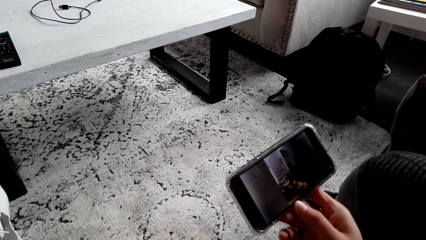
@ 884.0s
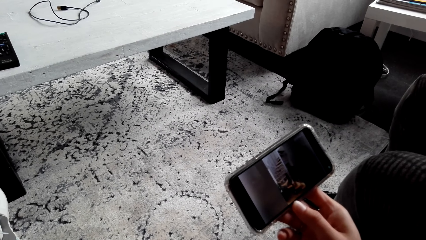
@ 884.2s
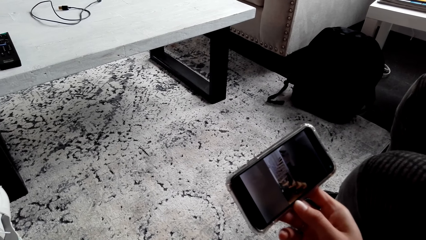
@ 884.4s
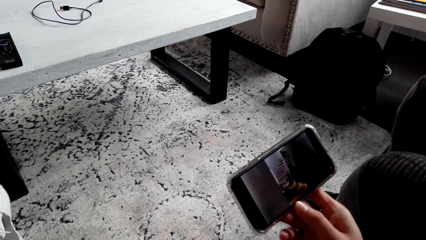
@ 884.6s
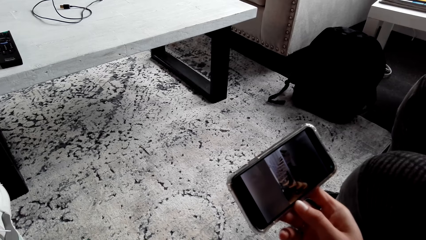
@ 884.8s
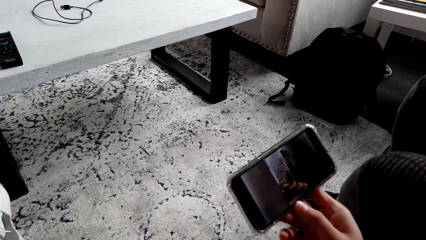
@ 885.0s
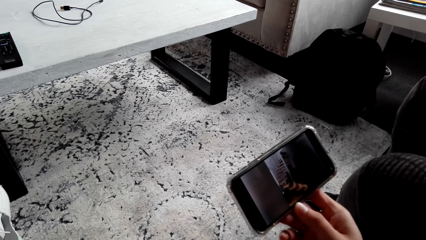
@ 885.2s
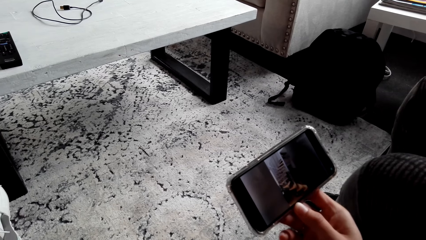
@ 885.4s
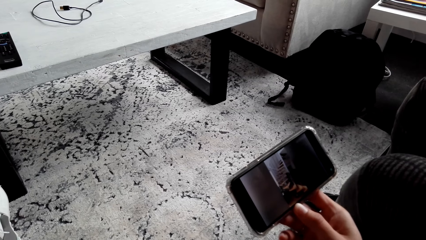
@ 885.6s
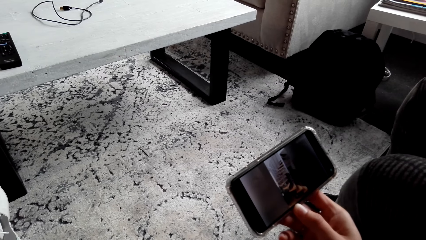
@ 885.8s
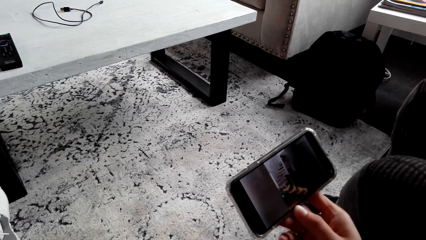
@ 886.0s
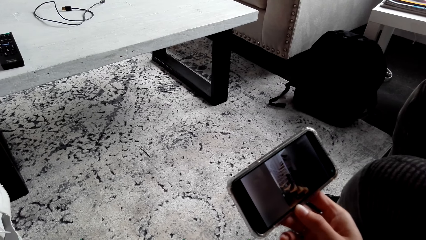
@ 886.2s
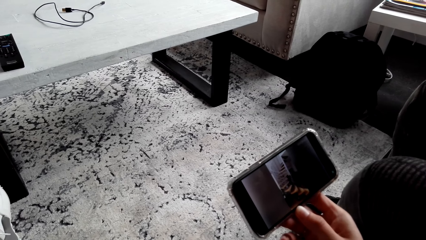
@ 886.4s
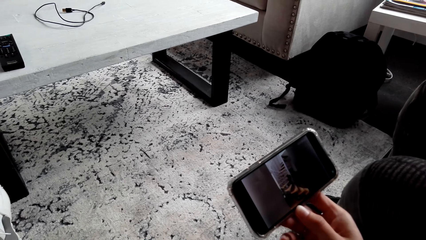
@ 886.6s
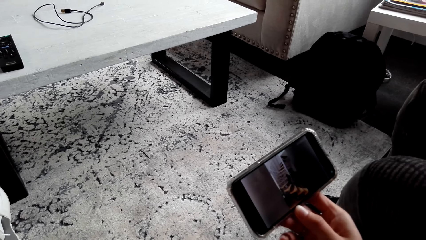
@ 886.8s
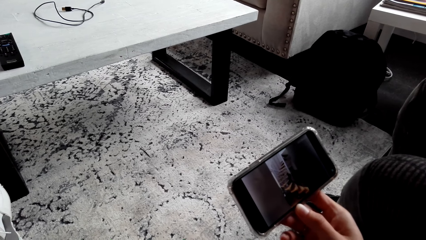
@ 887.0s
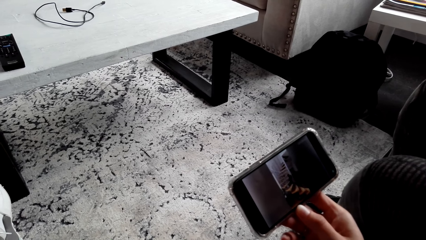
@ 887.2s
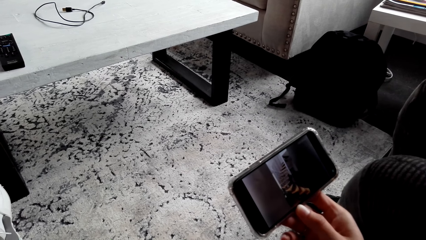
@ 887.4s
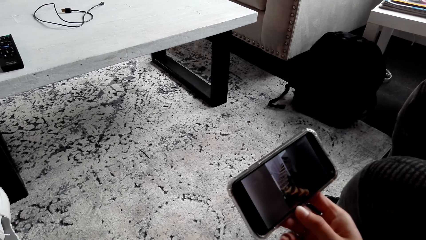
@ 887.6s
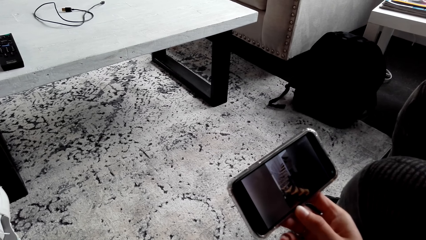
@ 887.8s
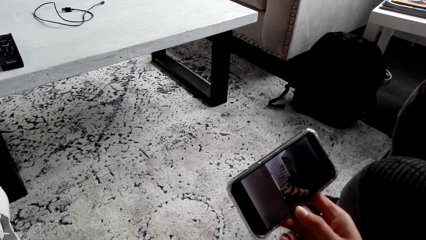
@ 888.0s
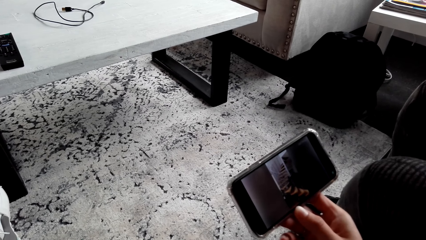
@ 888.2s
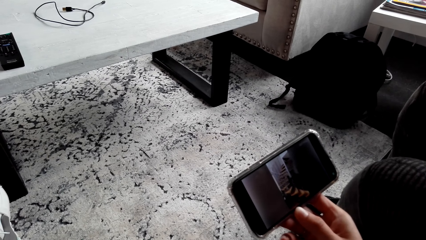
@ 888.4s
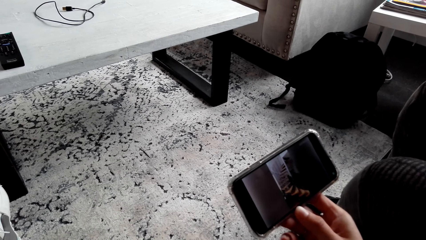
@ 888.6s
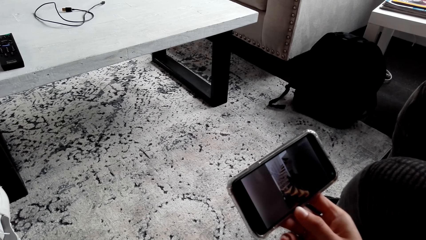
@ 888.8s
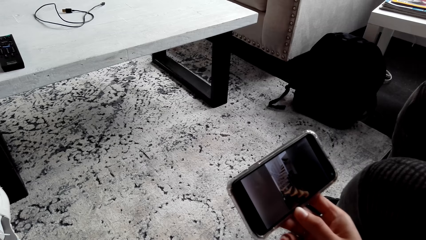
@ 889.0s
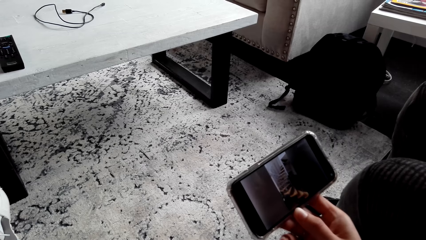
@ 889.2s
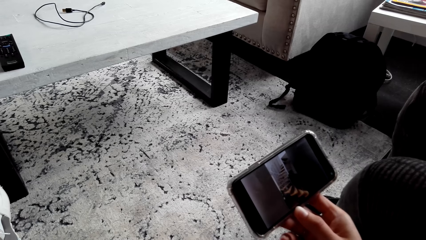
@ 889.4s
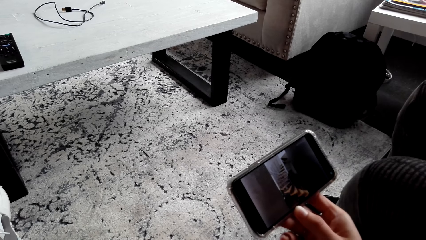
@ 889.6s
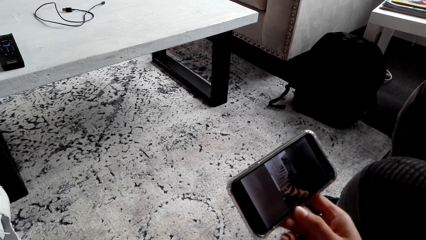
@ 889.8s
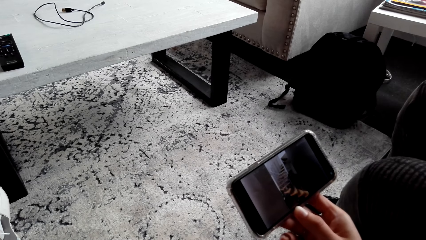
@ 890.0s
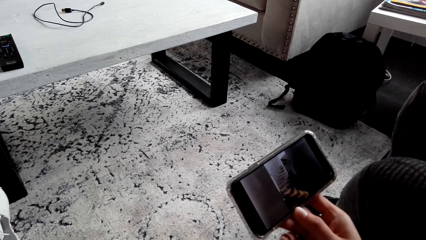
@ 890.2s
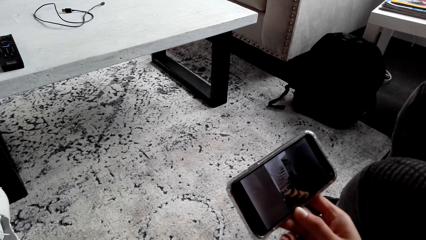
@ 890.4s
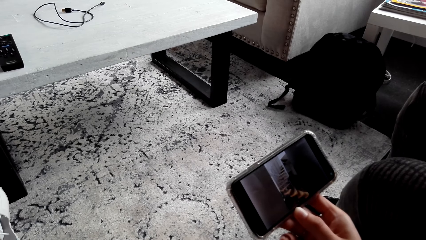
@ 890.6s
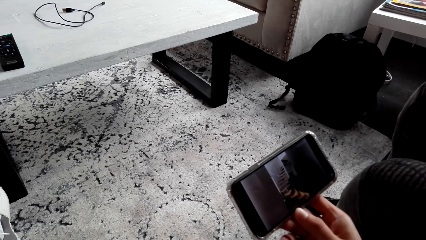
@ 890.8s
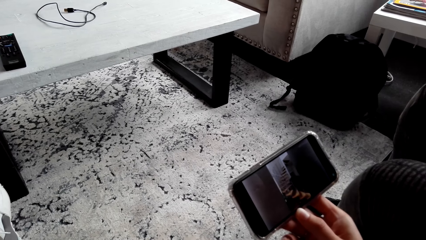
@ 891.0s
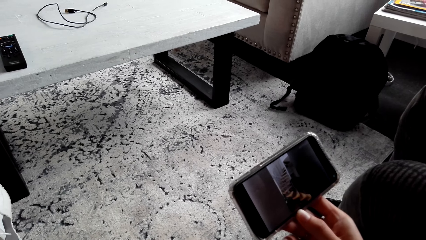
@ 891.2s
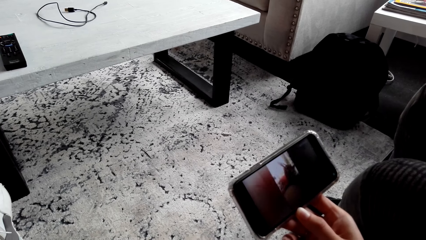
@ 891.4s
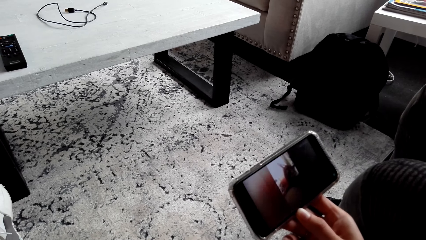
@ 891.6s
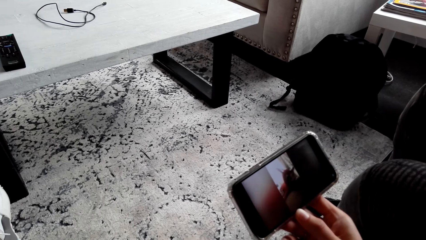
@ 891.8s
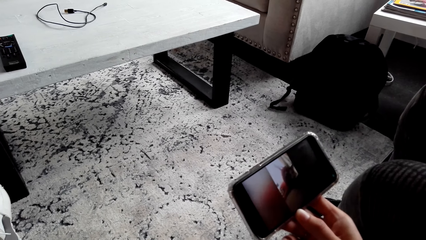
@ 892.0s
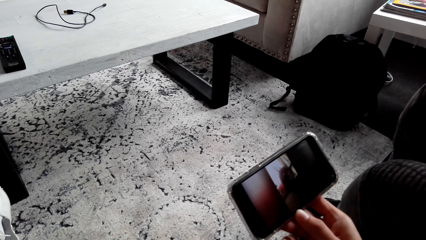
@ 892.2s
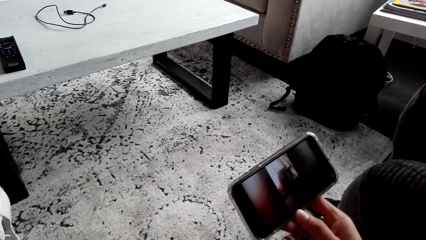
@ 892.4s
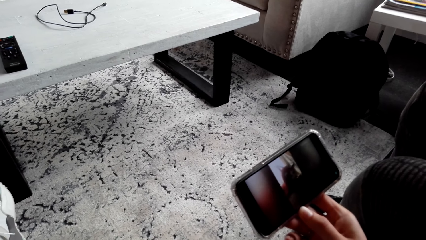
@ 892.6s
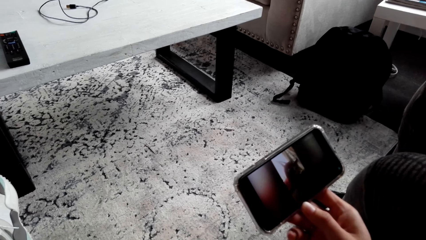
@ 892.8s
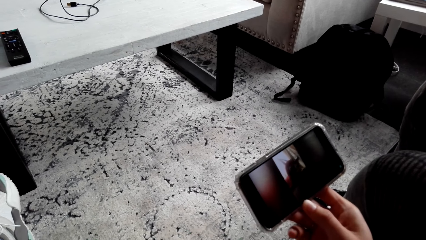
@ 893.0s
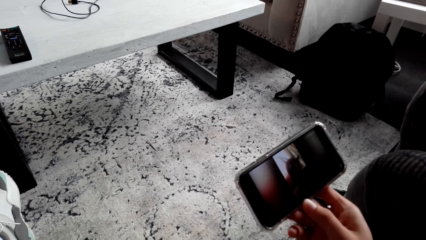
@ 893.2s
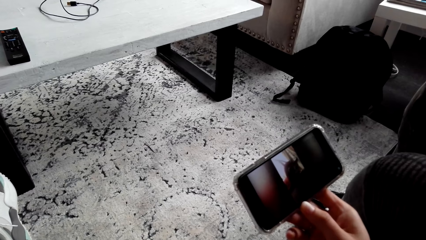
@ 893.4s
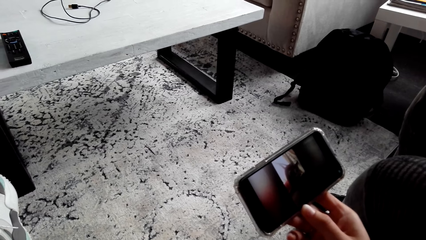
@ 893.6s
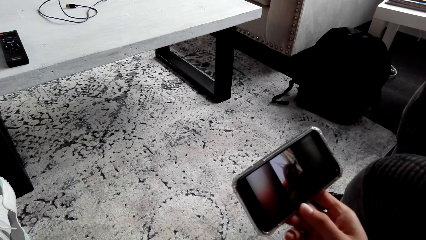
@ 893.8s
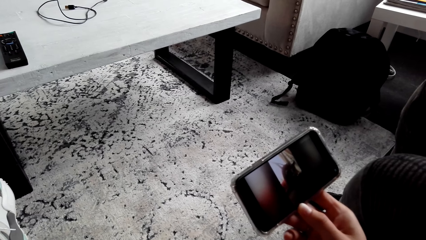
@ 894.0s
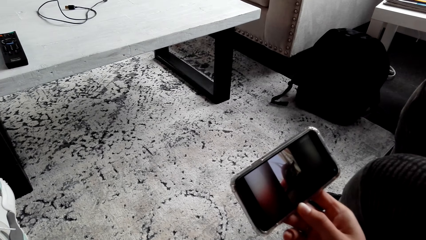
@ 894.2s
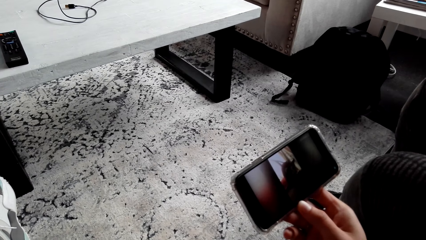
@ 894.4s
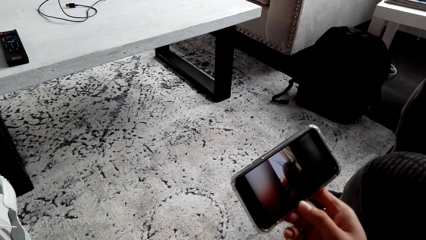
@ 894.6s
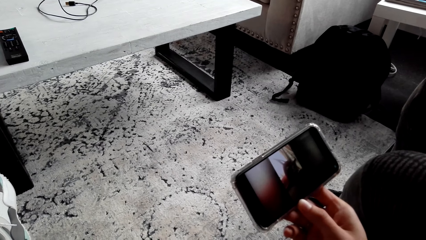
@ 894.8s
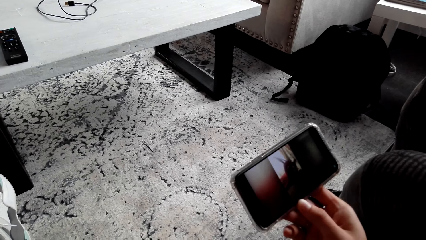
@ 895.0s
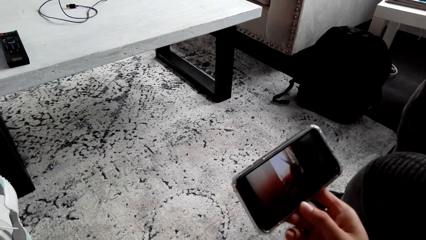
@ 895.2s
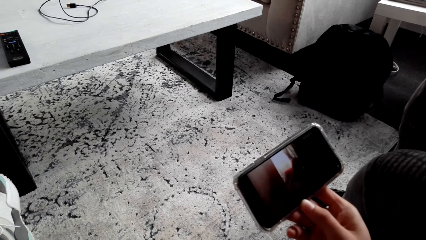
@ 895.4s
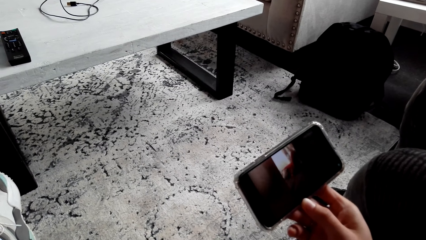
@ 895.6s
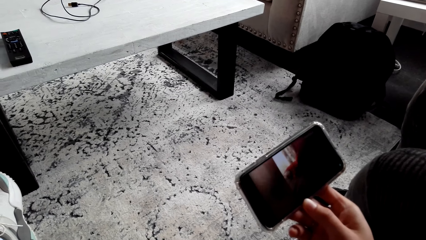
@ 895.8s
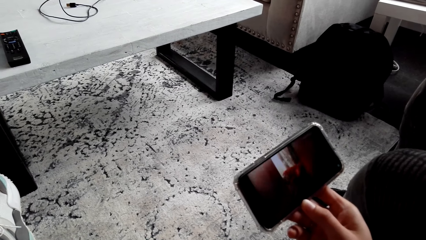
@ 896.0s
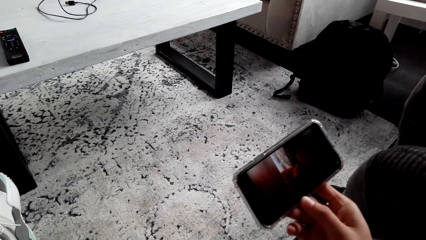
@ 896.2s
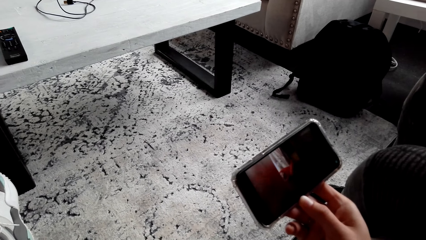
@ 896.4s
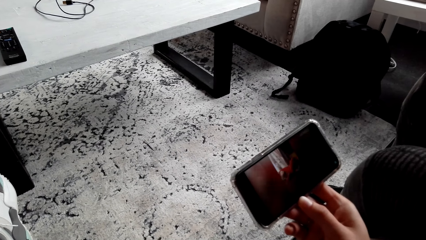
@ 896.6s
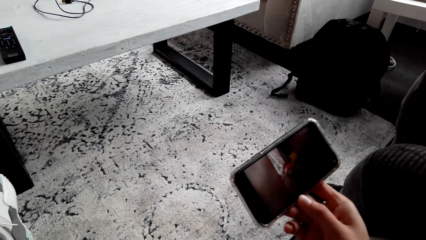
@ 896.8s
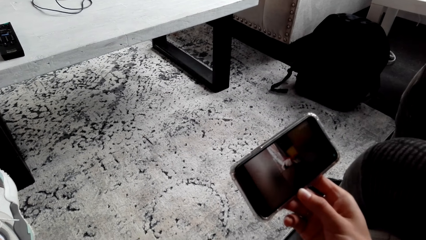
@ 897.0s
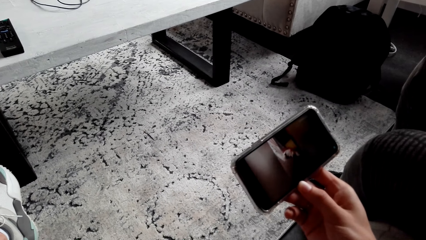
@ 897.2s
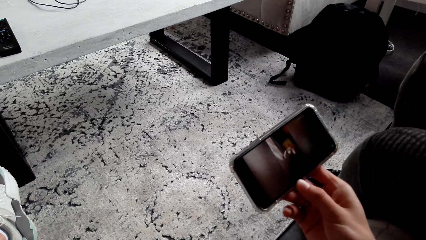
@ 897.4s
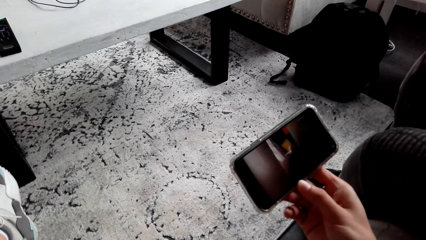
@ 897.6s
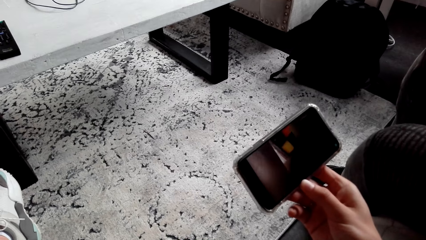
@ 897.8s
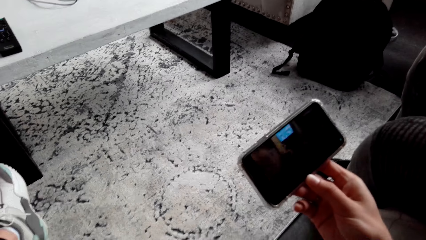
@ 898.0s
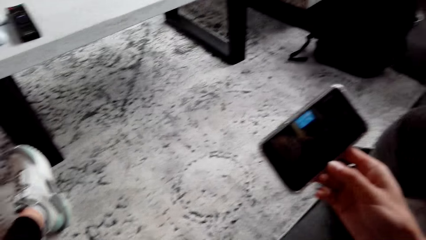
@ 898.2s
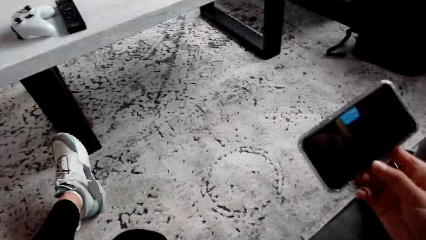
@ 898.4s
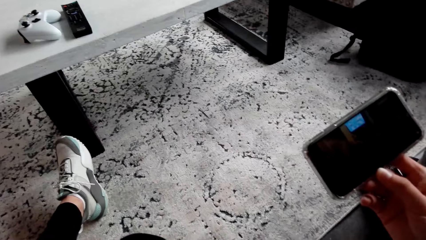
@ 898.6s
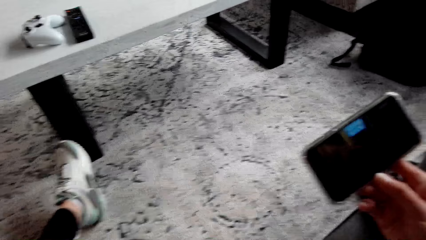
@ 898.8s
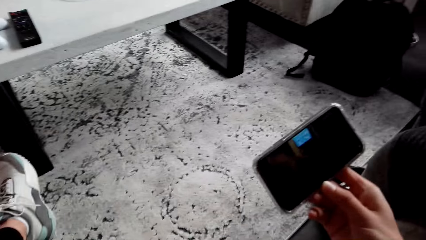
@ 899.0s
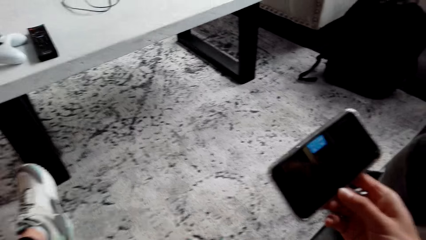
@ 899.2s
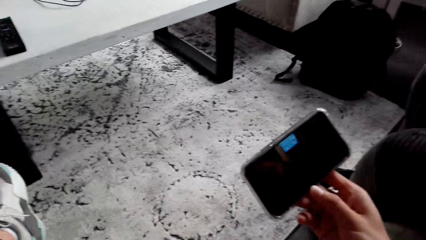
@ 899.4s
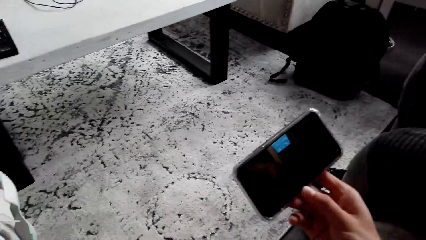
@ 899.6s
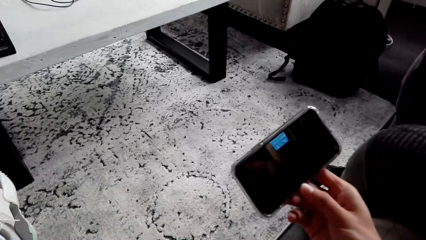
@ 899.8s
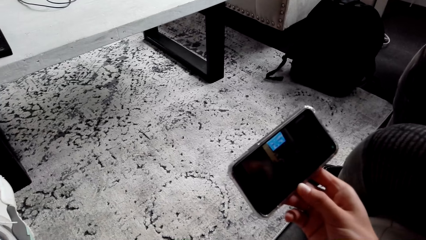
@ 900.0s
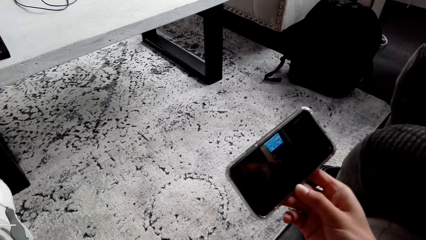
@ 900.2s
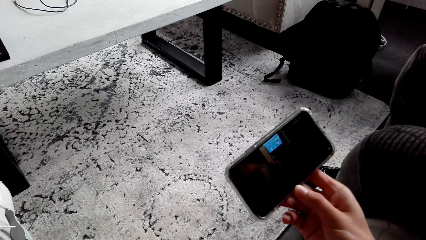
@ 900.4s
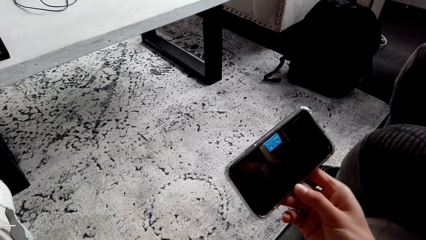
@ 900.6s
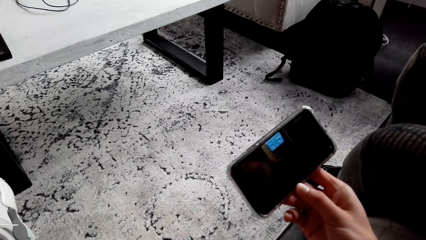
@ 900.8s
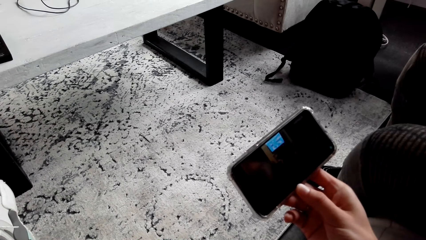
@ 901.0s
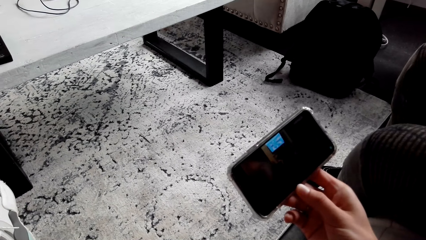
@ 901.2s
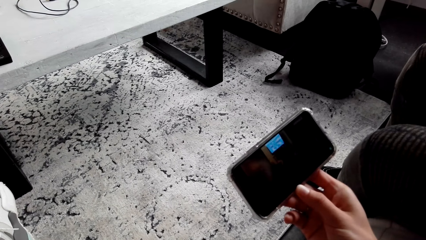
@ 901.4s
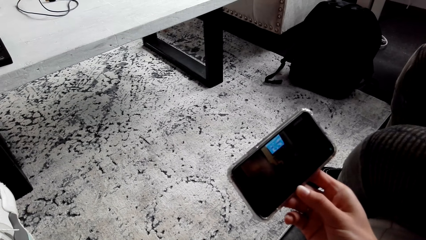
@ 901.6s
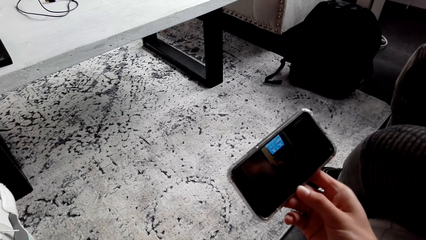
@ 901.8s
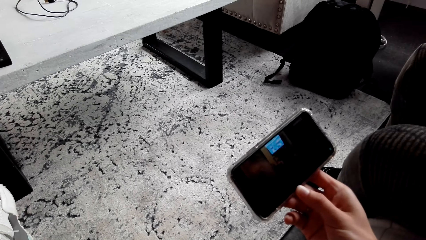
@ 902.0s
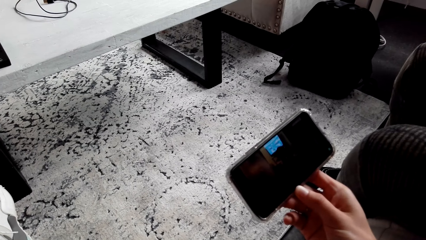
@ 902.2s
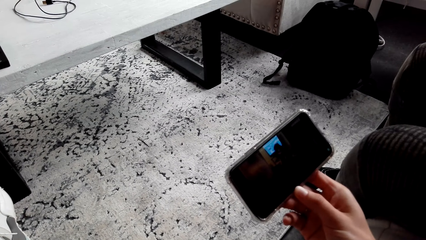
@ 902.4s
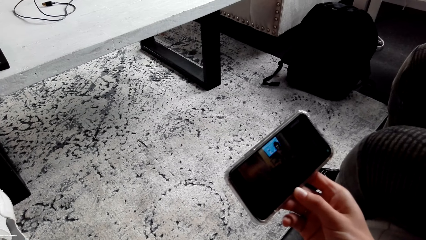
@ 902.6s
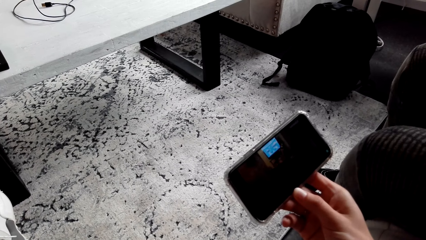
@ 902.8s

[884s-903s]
The camera wearer watches a video on the phone. They watch the video on the phone again. They look around. They watch the video on the phone.
